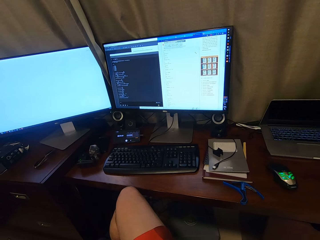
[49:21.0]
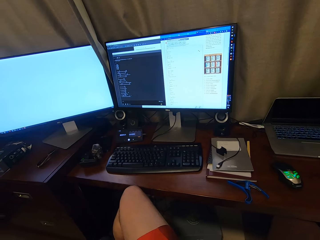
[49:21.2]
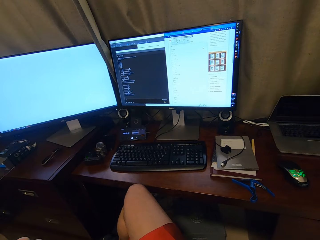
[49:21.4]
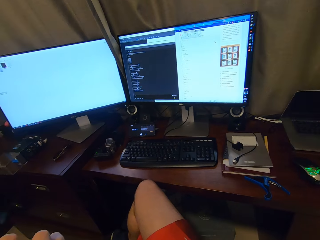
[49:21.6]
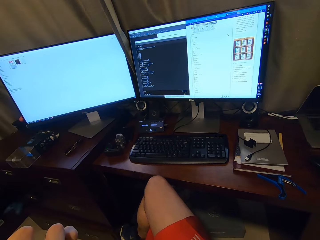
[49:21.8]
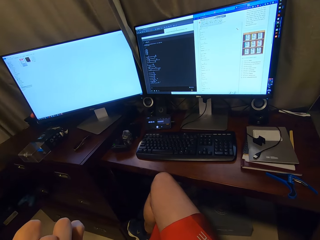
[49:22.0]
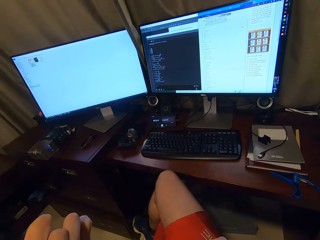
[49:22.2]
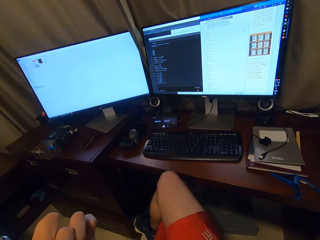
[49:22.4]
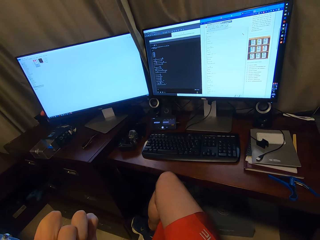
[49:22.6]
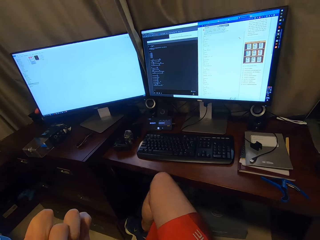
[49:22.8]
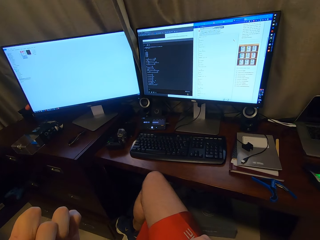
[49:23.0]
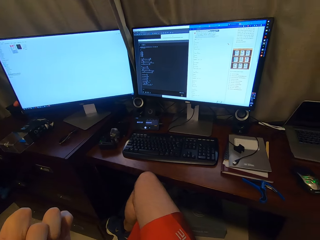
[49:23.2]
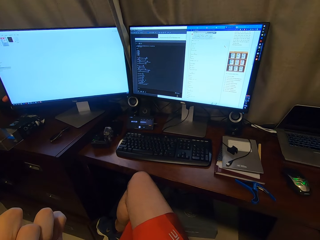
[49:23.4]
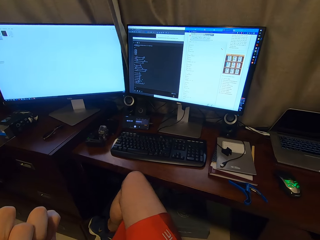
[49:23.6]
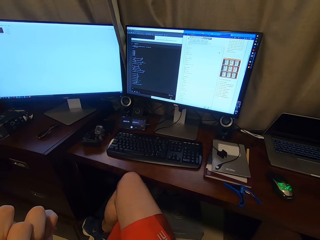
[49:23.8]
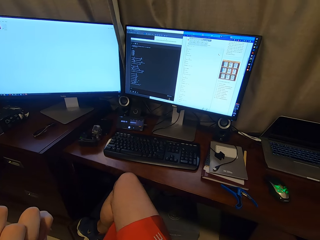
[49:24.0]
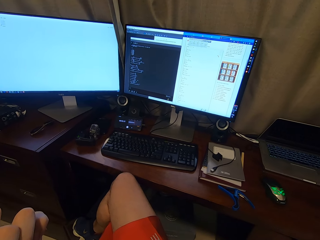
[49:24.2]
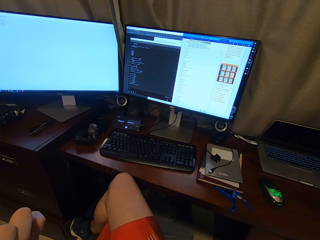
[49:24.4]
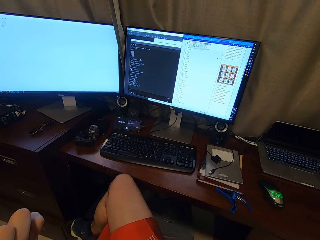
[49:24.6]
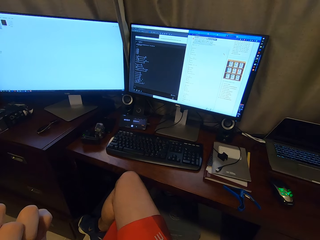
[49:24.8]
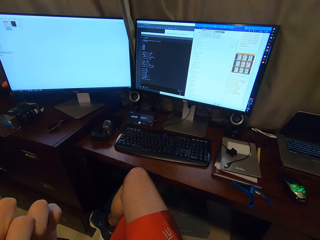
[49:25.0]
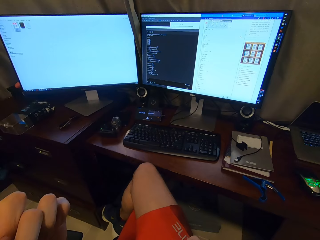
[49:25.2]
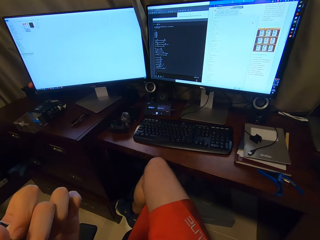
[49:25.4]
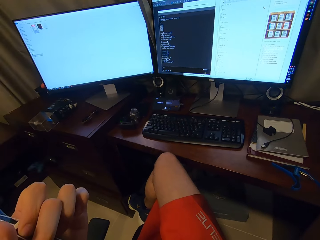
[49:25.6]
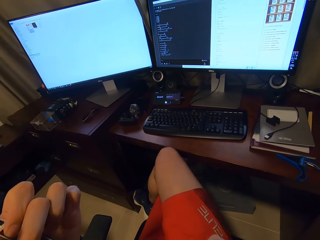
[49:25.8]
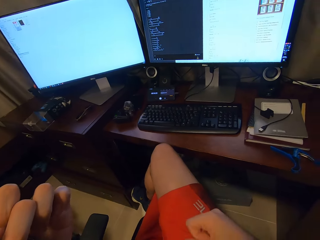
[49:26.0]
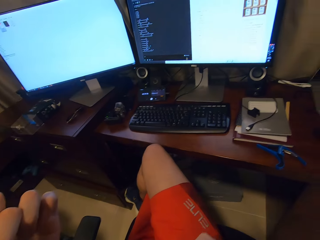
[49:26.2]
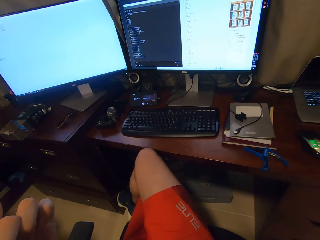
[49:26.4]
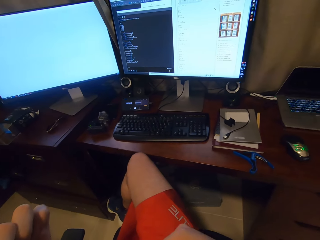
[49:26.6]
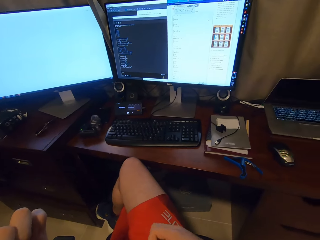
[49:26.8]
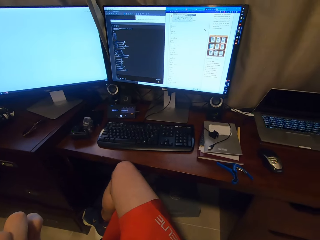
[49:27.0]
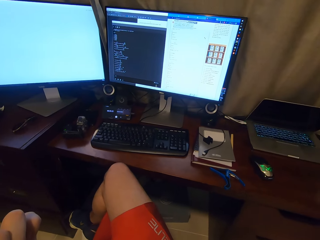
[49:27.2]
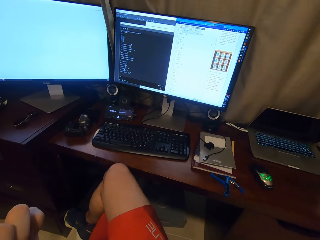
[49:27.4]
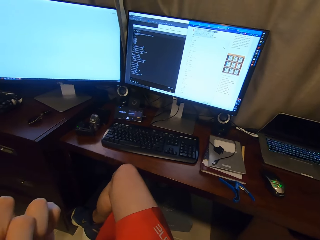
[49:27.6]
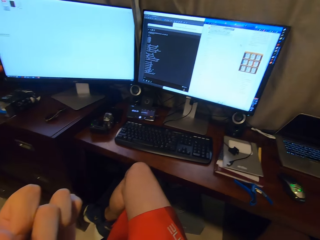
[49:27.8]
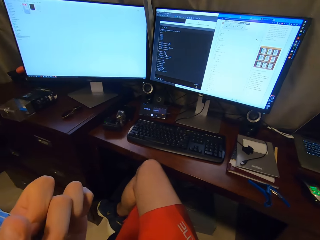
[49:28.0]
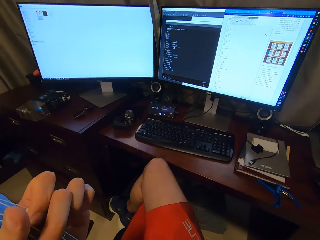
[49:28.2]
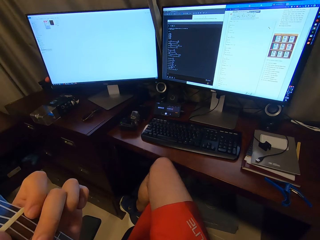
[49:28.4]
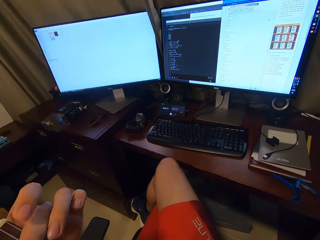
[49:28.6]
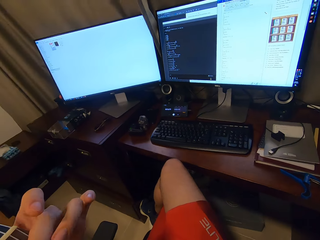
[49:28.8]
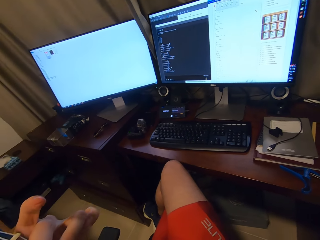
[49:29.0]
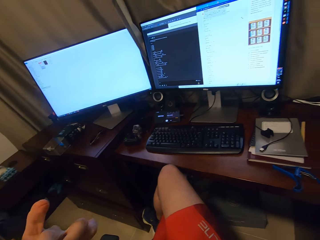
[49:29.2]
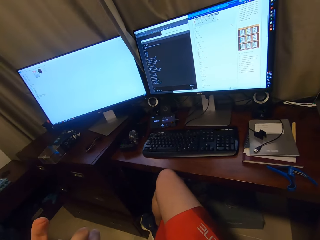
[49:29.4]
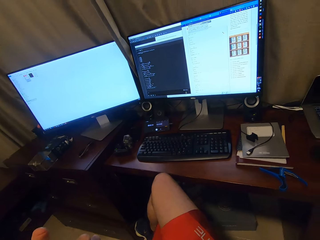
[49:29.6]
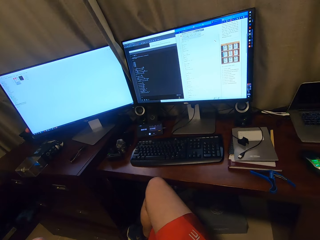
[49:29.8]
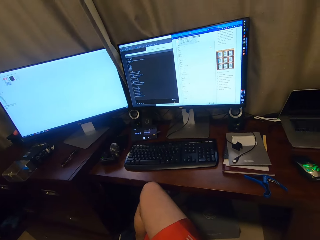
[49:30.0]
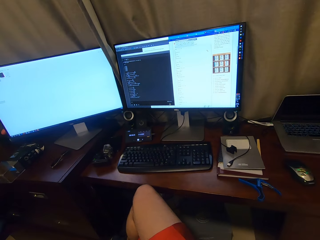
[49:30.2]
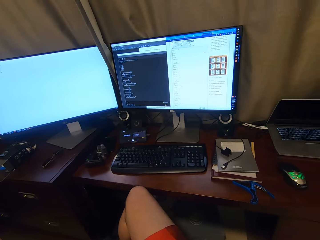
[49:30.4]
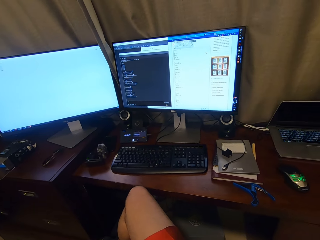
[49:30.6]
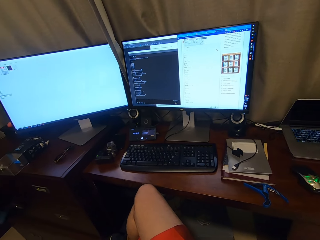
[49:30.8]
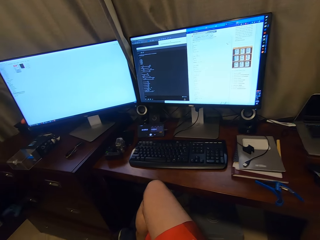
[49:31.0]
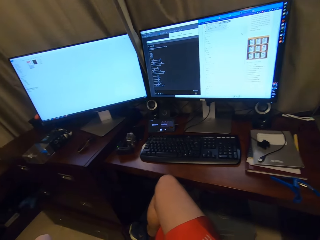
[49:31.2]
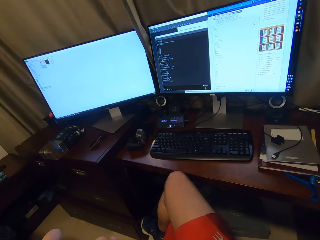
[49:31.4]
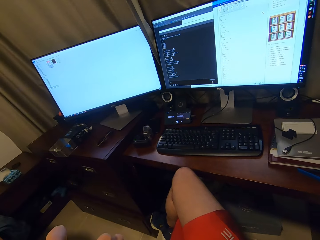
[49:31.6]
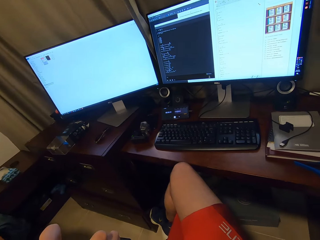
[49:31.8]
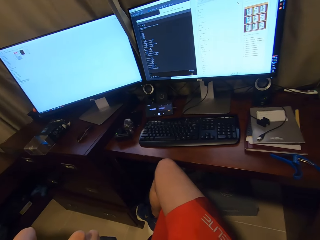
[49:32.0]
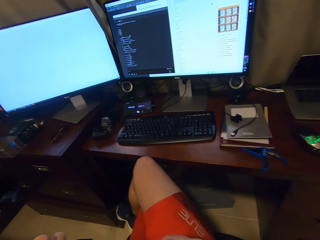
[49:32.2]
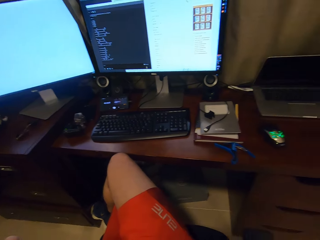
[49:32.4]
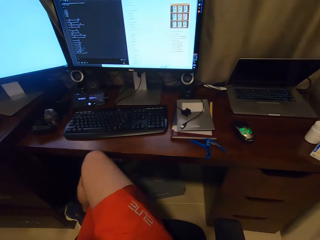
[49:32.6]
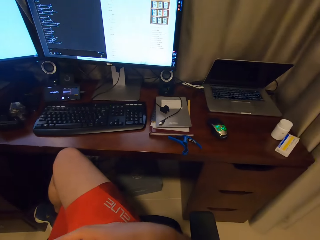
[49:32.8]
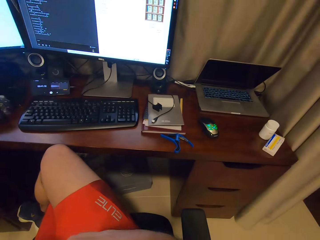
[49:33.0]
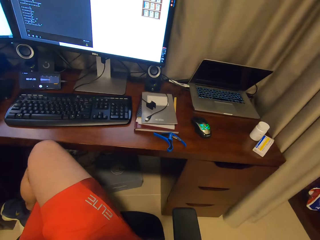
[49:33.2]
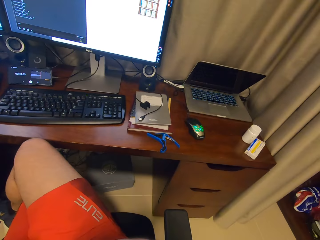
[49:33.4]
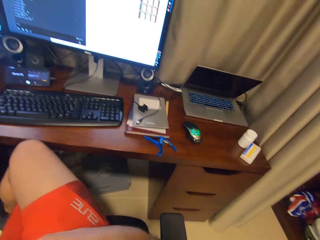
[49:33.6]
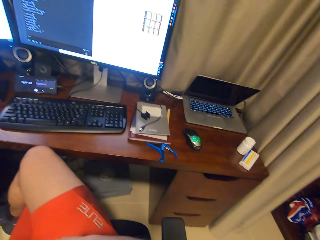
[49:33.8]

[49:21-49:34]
The camera wearer plays the guitar.

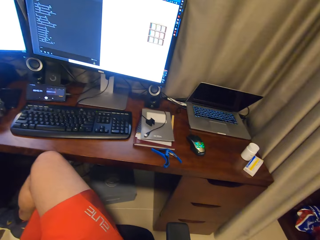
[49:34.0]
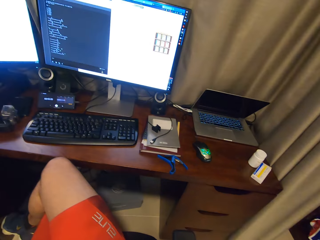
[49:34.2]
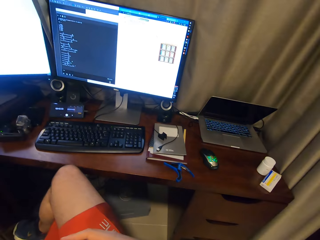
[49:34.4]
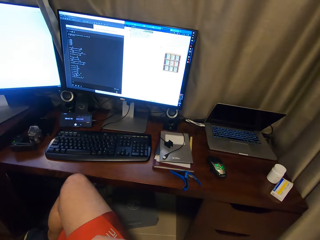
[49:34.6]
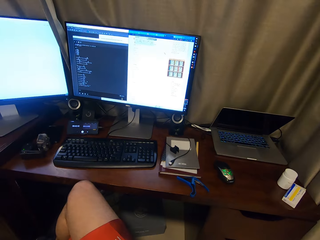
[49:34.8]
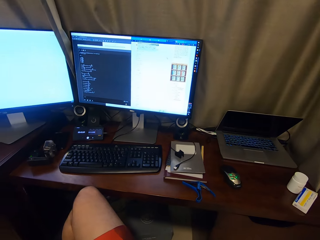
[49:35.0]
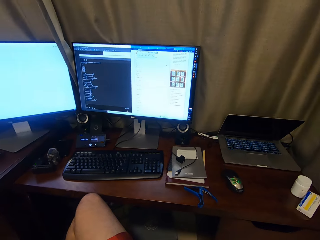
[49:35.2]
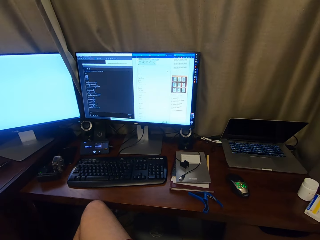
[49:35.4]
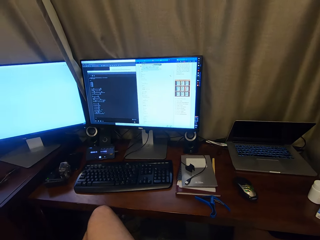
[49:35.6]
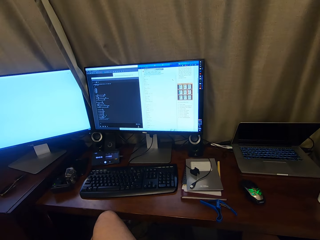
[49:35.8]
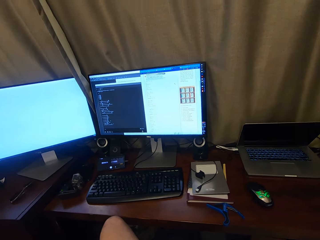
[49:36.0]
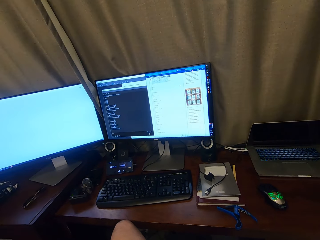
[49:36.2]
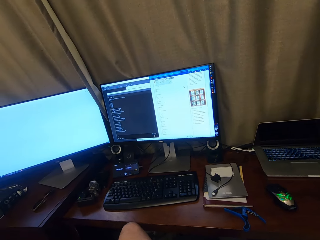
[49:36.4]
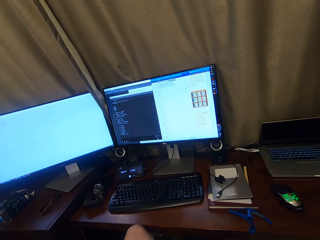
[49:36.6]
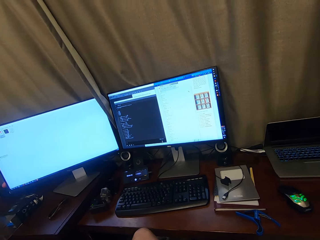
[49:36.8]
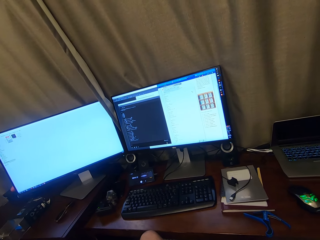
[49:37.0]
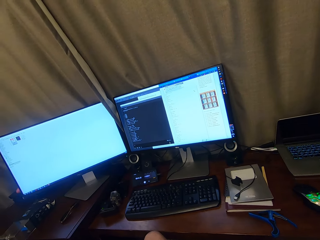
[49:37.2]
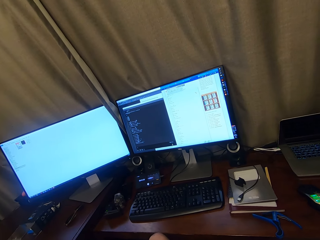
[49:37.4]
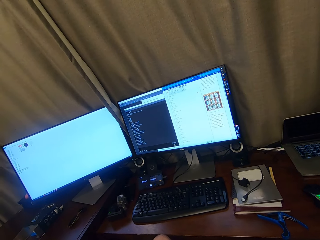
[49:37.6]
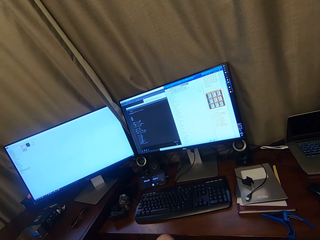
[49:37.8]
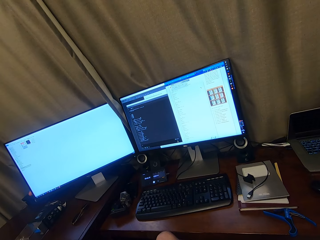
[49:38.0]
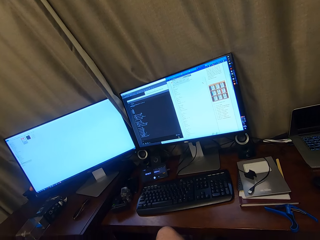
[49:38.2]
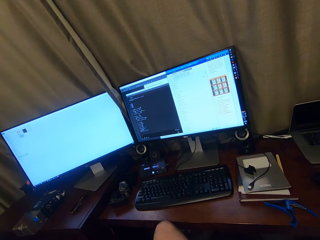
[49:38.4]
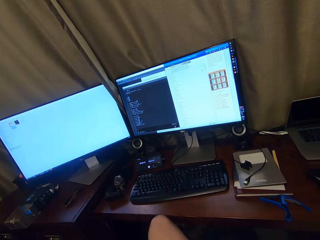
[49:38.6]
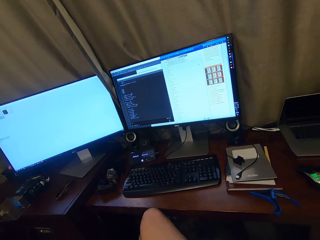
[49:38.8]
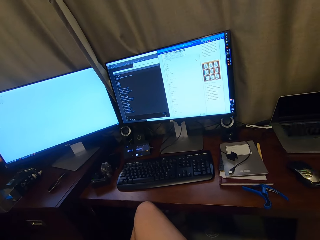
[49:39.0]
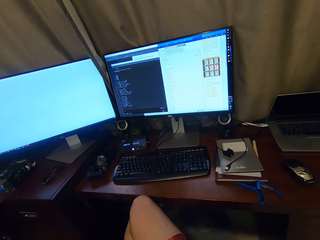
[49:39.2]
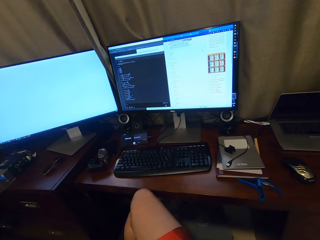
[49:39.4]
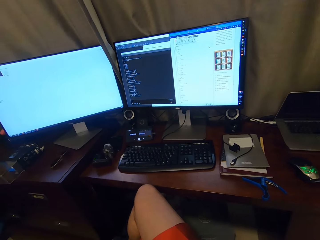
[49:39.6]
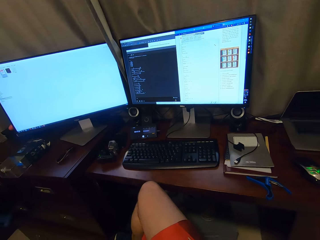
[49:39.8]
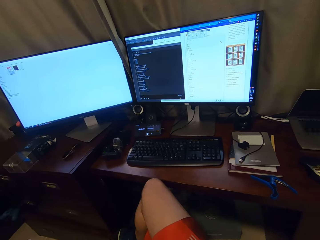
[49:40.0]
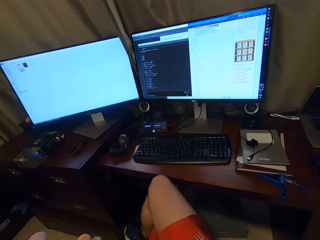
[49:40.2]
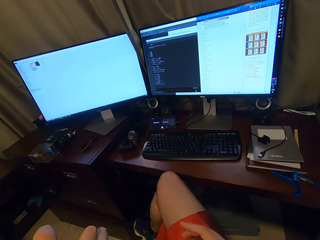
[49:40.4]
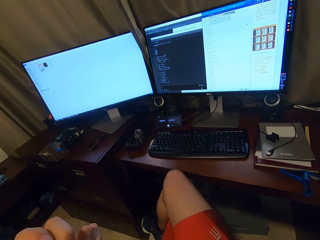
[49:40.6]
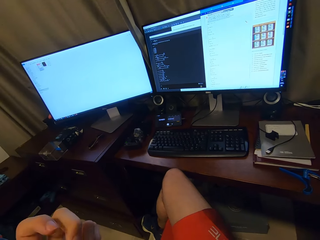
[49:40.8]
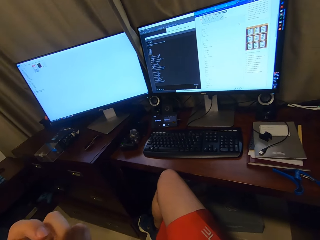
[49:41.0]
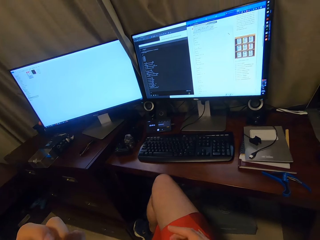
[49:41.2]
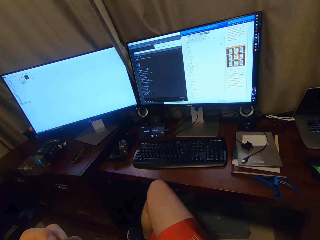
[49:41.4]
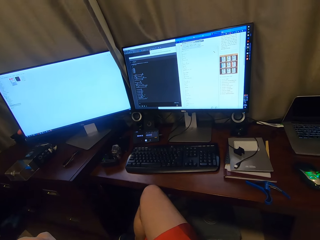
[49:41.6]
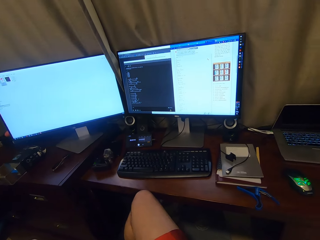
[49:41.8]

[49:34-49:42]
The camera wearer plays the guitar.
